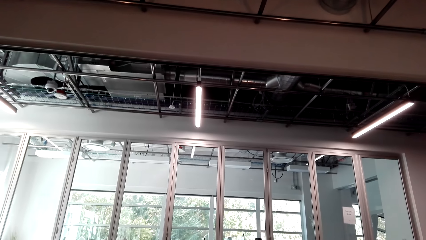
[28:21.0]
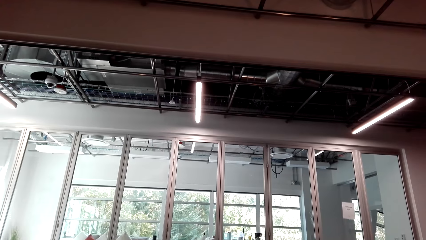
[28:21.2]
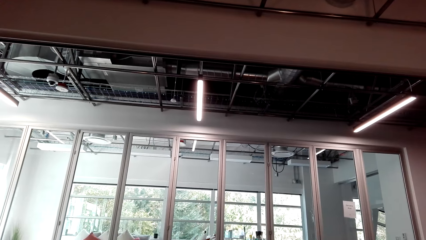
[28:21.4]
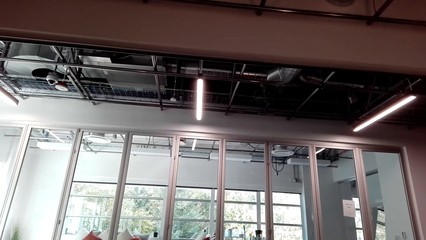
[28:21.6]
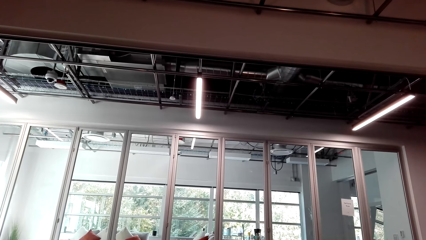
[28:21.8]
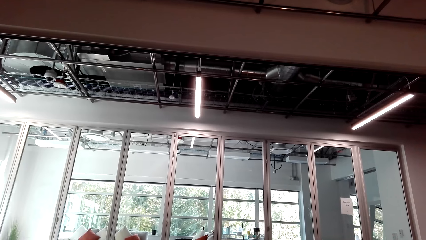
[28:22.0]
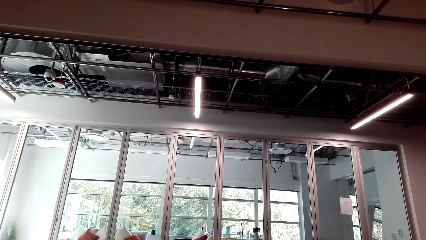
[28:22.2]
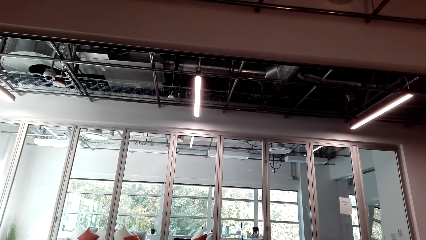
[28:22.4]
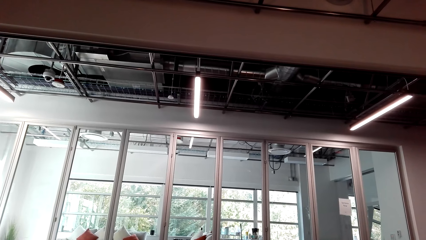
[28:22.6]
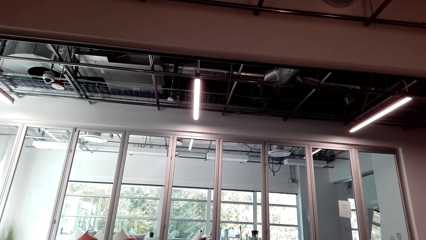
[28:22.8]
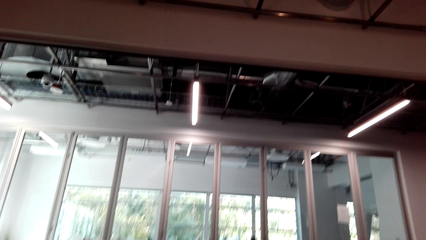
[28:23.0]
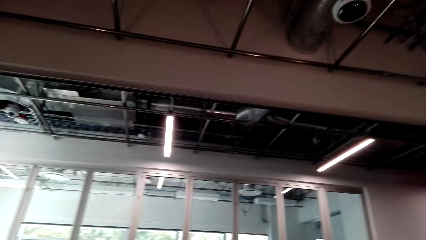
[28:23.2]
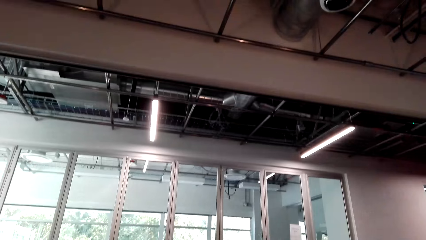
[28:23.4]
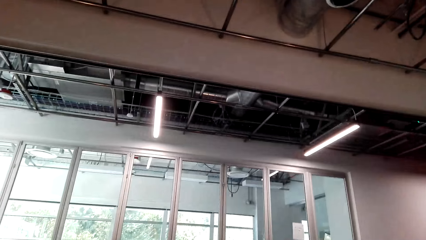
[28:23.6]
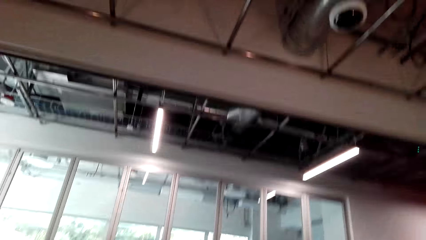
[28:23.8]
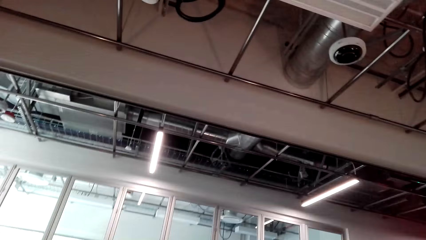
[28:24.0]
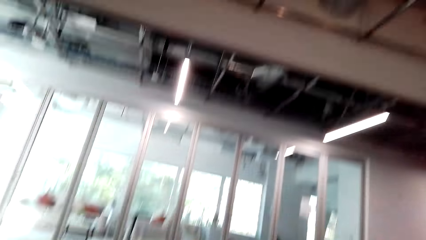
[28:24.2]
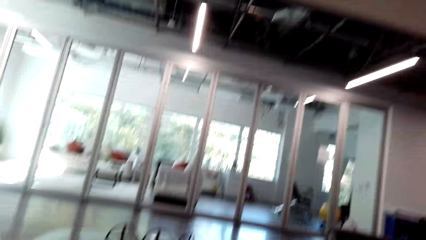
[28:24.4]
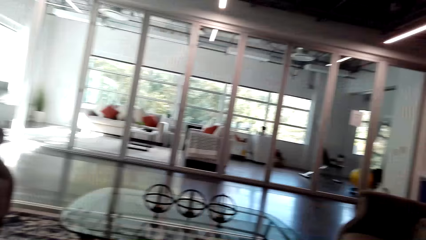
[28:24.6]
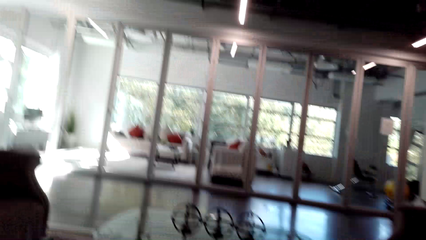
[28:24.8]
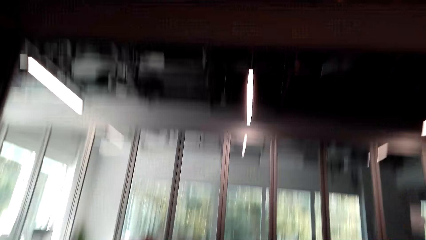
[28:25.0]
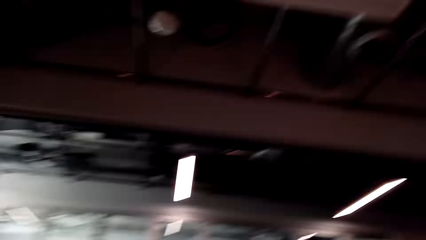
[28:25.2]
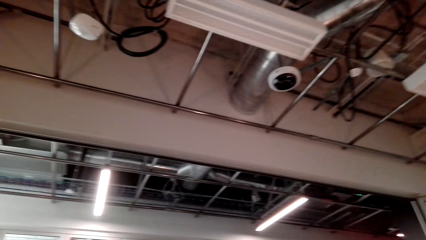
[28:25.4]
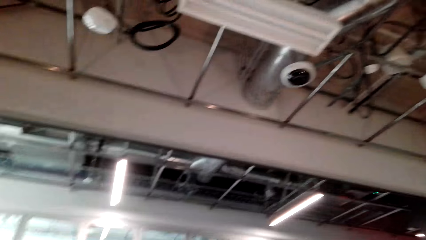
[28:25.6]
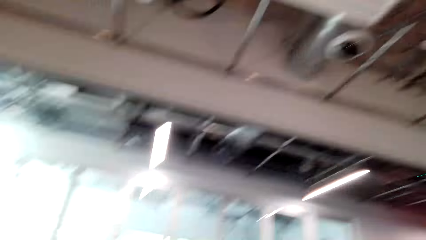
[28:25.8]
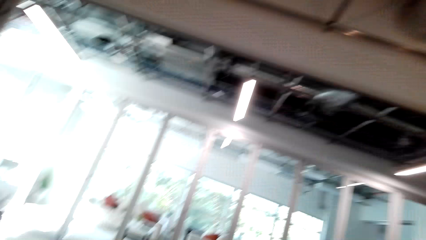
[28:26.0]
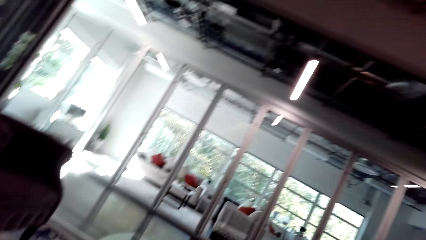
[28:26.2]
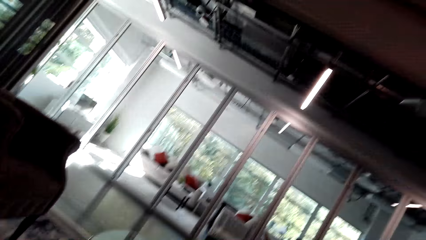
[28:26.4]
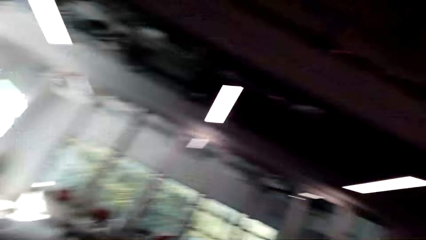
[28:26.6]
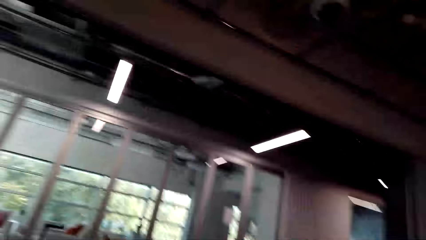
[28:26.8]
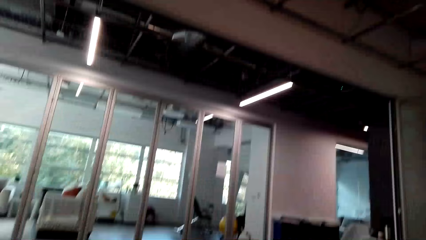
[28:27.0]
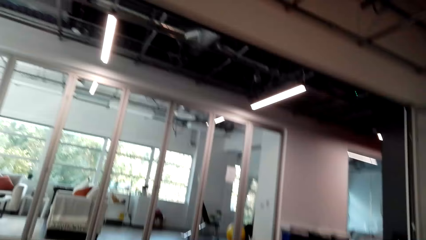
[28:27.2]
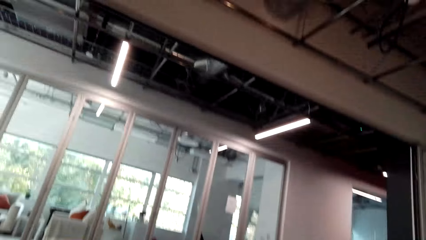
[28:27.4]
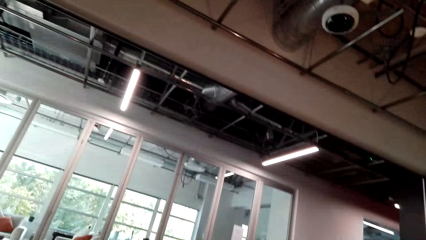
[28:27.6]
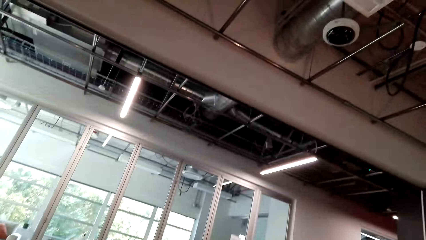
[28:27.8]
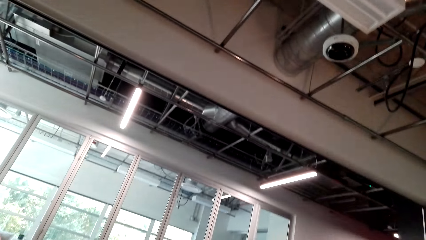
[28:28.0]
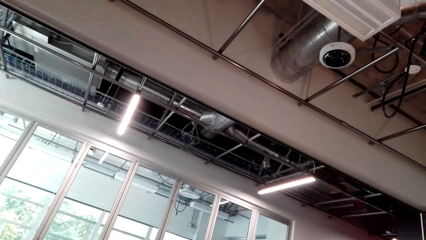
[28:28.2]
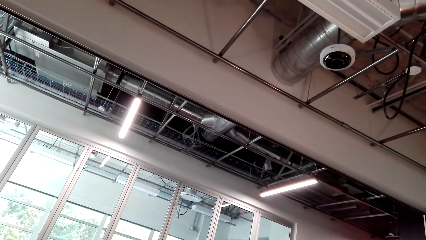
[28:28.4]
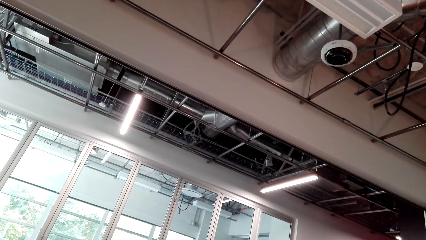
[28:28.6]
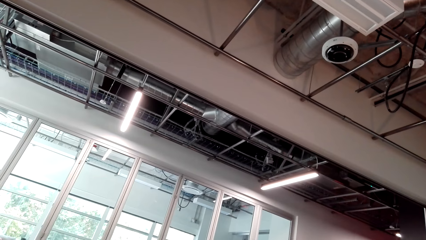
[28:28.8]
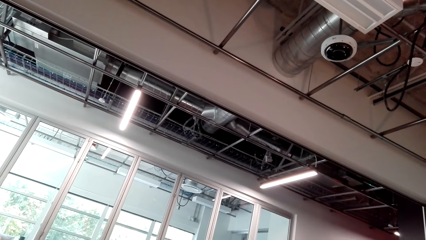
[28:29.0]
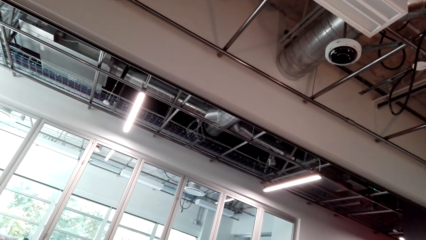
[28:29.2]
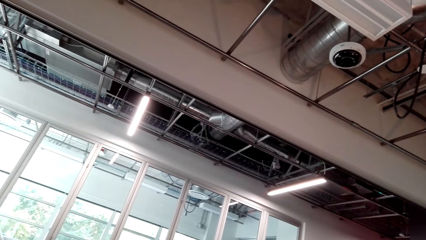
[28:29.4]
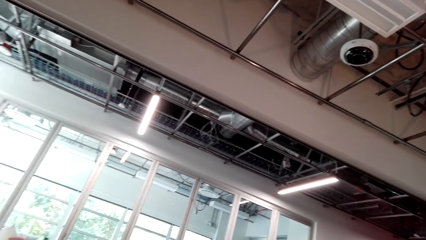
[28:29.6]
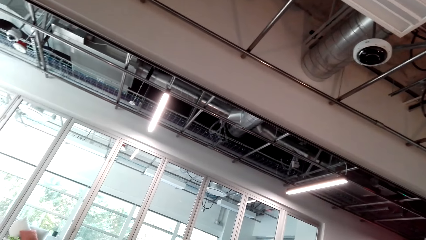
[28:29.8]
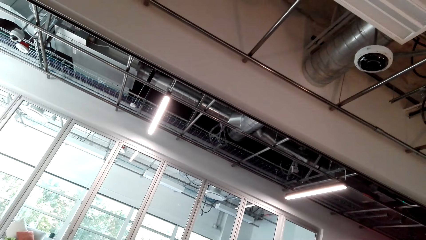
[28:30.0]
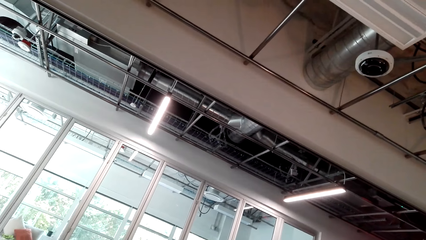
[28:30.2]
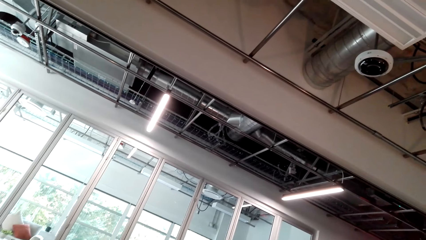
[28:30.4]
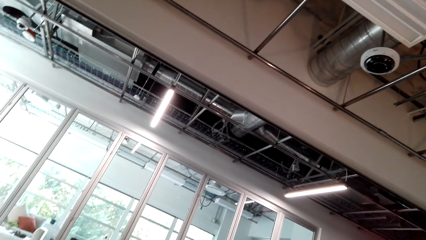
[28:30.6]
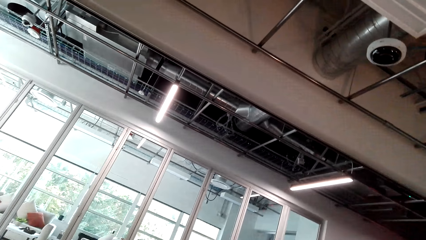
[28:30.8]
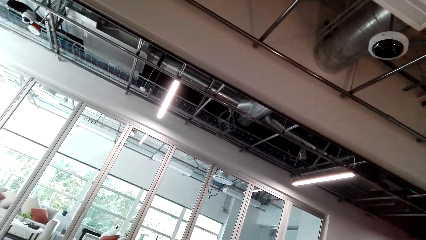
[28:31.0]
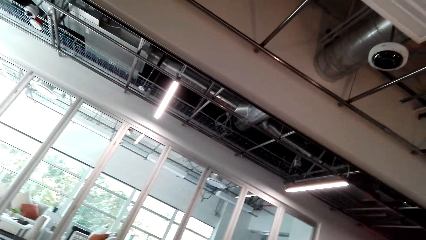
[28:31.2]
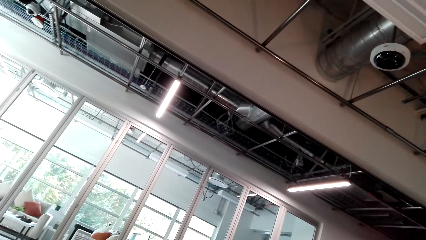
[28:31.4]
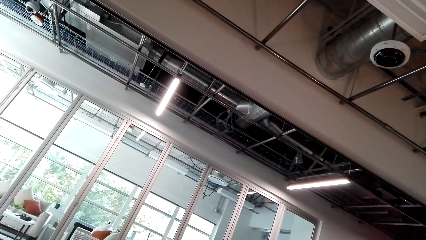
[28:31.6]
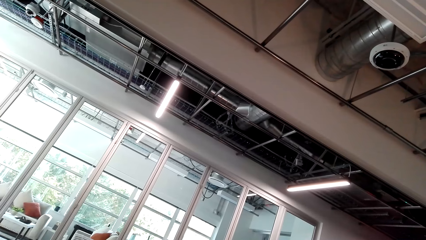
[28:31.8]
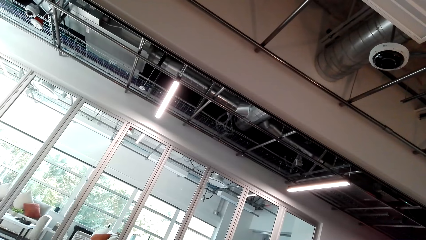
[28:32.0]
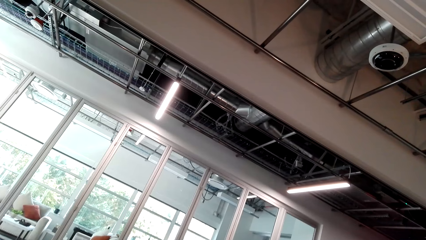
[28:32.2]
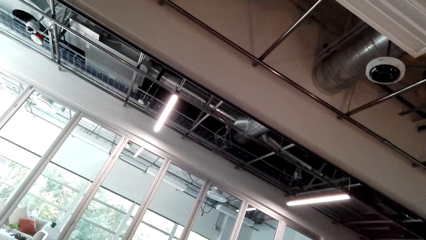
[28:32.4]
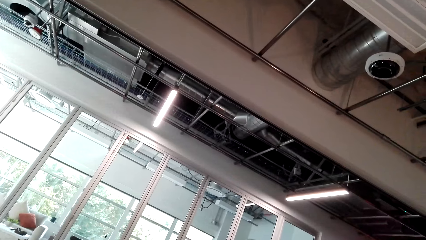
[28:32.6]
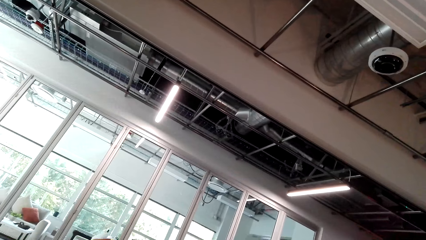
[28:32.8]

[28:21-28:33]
The camera wearer looks around.

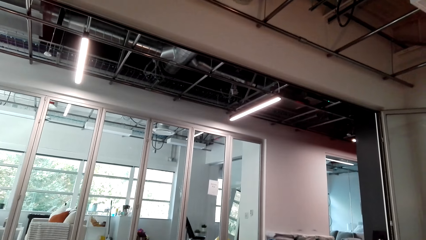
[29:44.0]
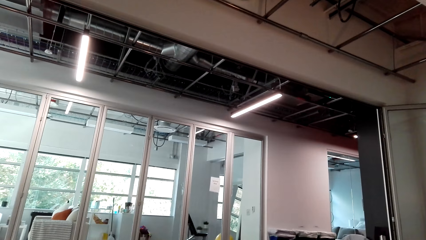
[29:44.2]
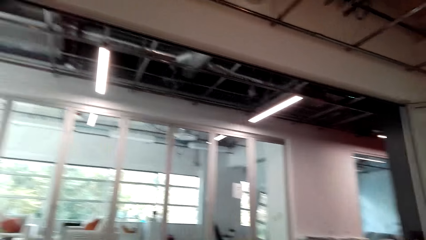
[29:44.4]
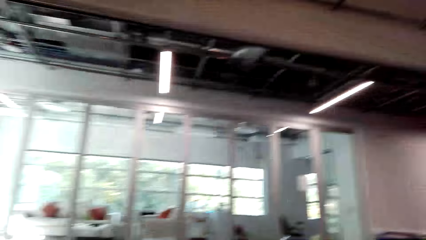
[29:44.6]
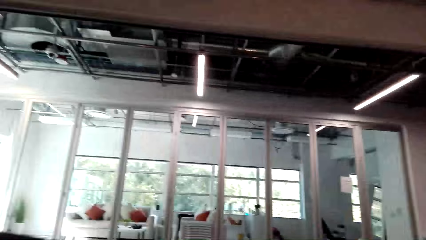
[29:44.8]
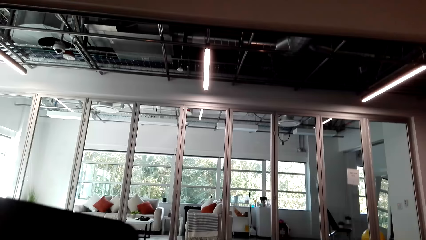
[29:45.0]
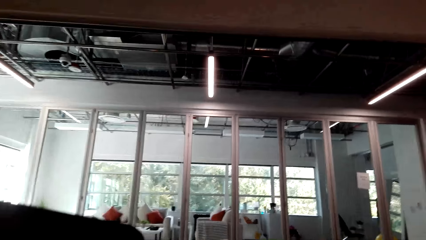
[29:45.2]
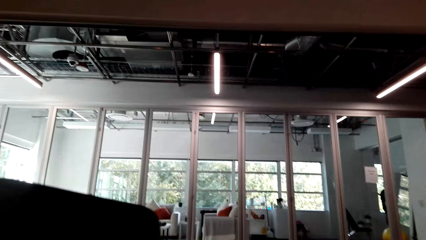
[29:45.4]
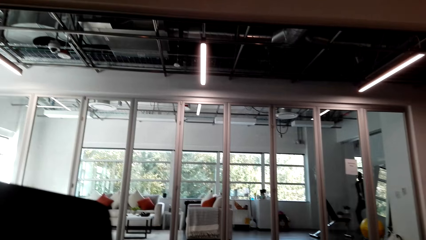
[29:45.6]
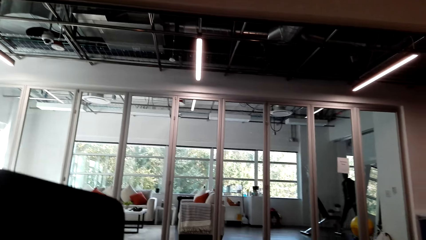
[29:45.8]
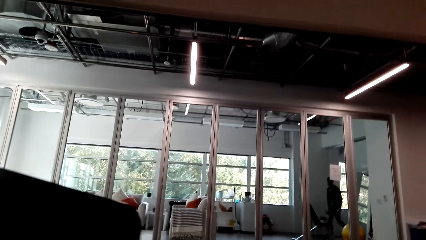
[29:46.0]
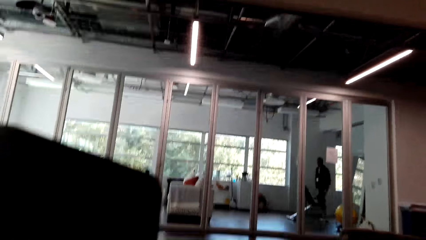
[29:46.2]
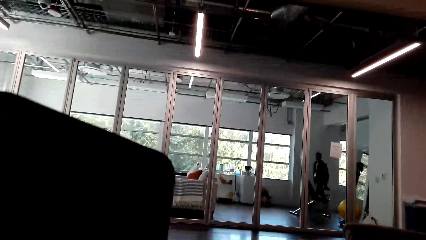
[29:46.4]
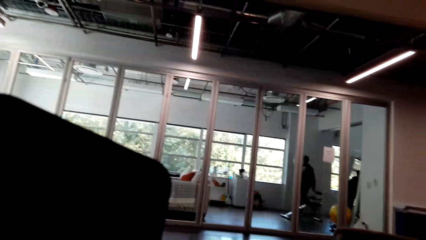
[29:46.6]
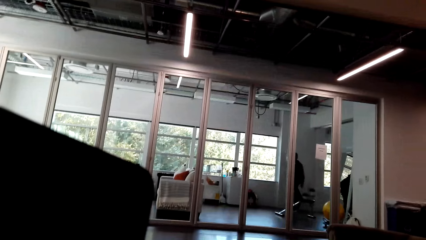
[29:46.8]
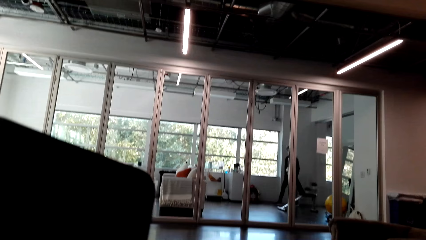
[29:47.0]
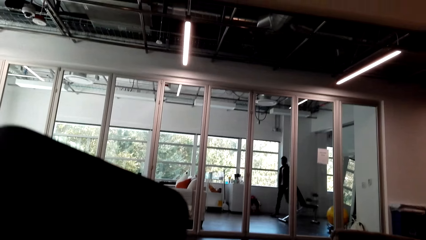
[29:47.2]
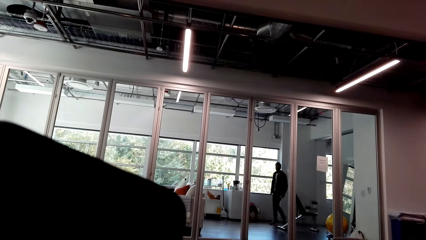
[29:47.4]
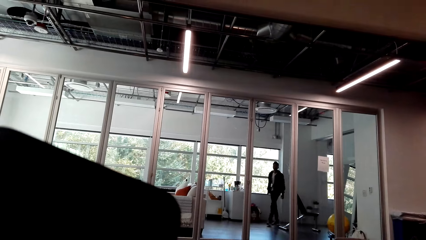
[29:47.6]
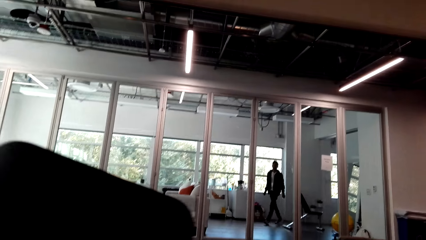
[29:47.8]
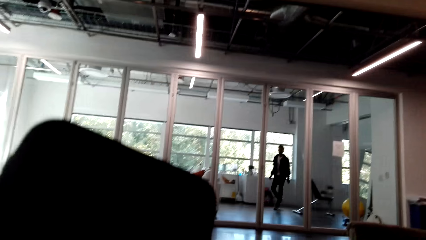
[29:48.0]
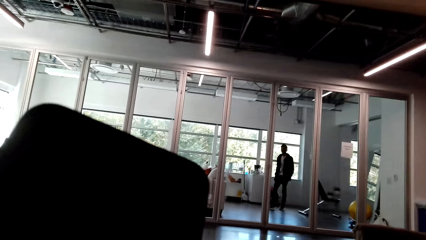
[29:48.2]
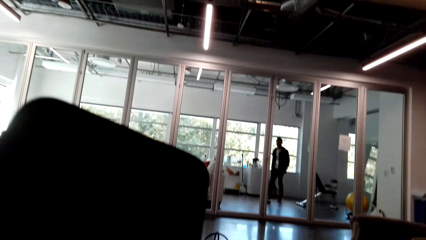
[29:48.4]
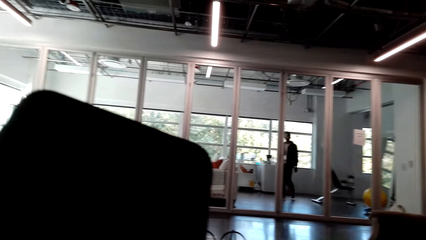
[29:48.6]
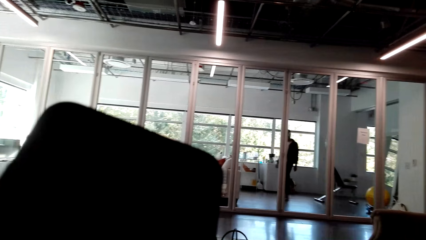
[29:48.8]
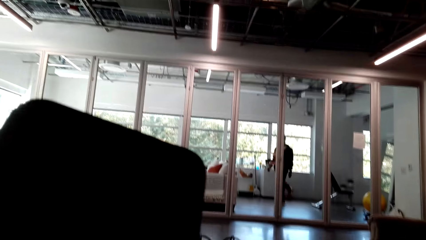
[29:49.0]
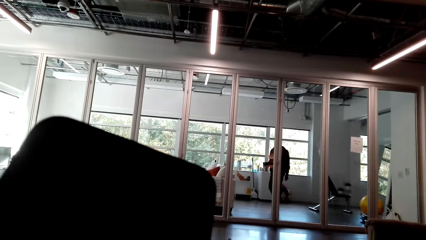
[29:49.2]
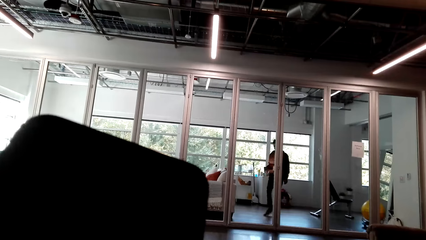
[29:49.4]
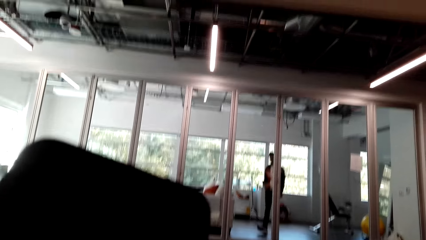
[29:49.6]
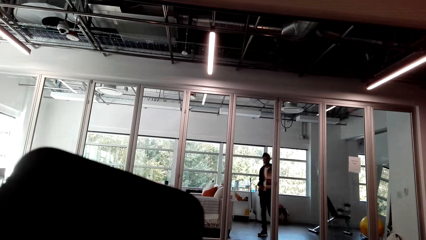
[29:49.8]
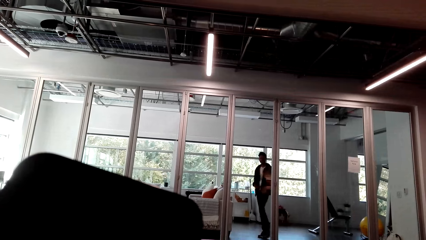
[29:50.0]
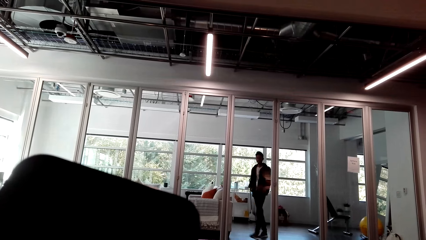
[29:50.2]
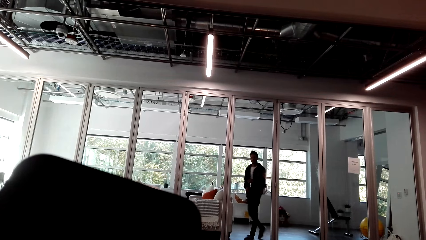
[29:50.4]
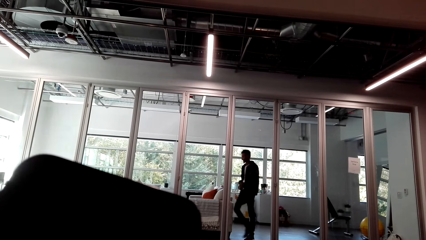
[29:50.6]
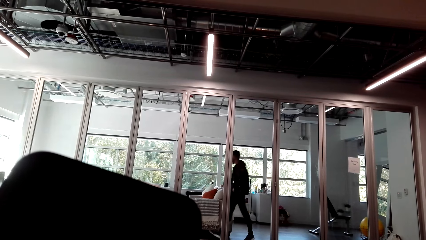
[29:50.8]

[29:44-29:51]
The camera wearer lifts a phone. She holds the phone in front of her face.
